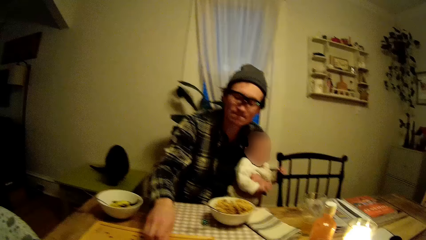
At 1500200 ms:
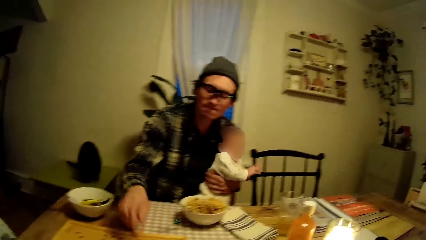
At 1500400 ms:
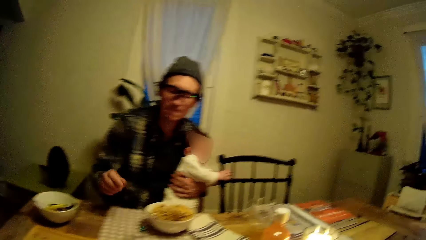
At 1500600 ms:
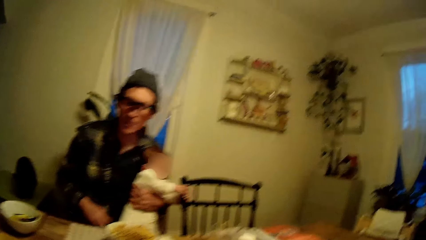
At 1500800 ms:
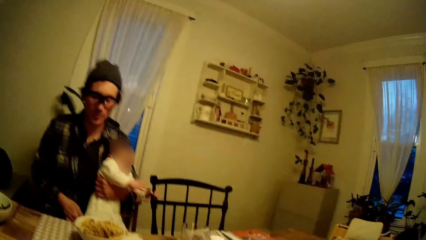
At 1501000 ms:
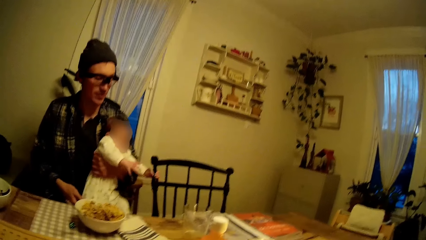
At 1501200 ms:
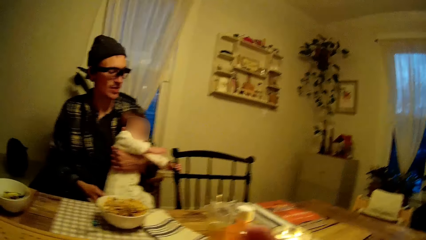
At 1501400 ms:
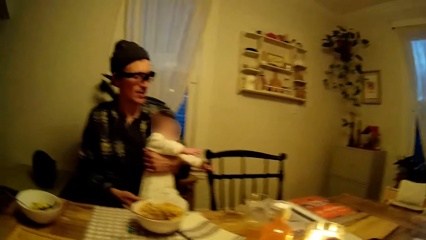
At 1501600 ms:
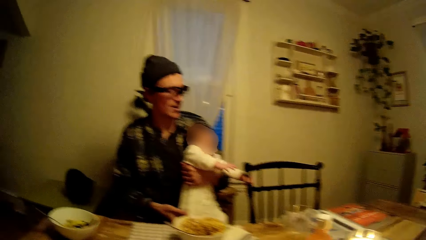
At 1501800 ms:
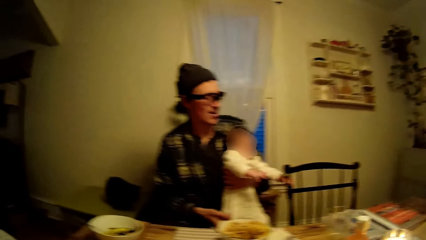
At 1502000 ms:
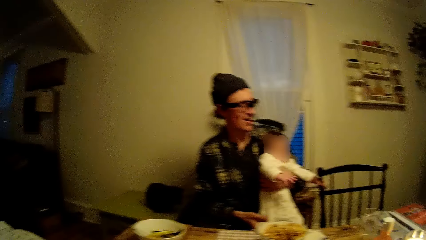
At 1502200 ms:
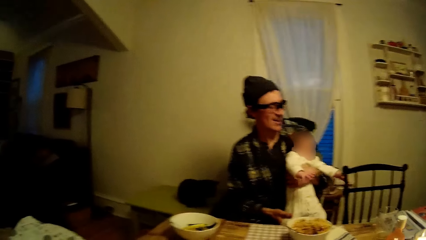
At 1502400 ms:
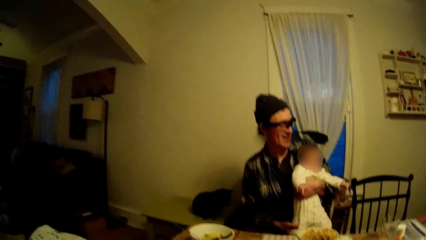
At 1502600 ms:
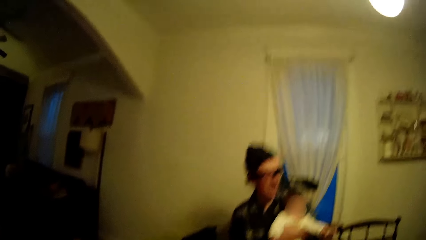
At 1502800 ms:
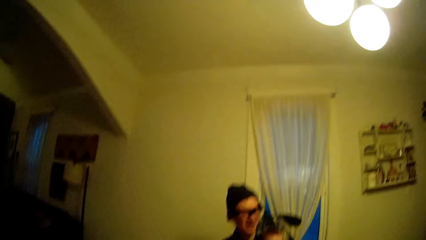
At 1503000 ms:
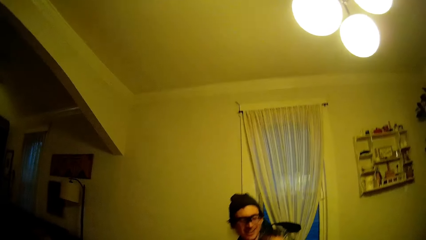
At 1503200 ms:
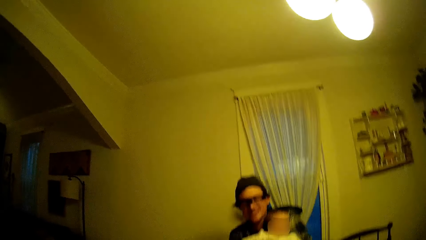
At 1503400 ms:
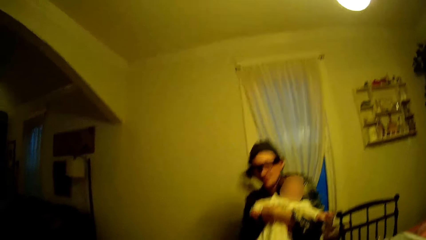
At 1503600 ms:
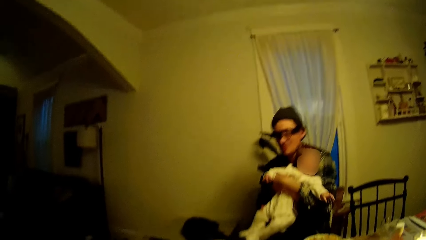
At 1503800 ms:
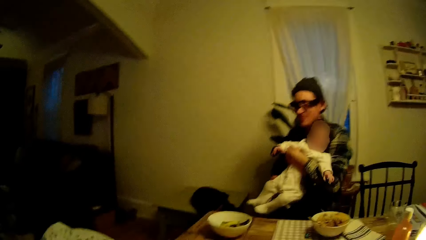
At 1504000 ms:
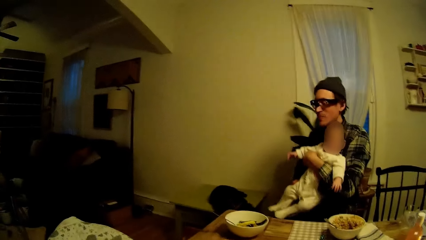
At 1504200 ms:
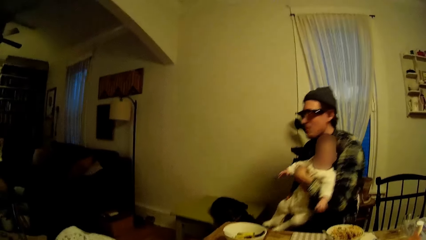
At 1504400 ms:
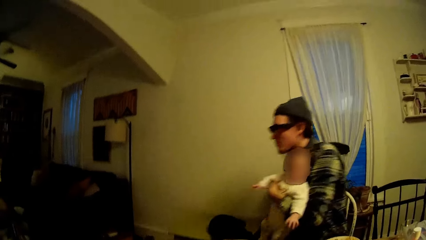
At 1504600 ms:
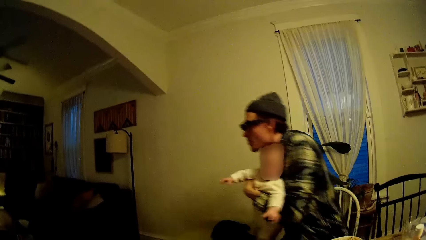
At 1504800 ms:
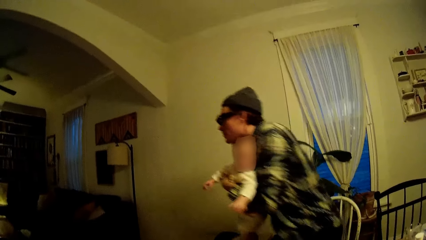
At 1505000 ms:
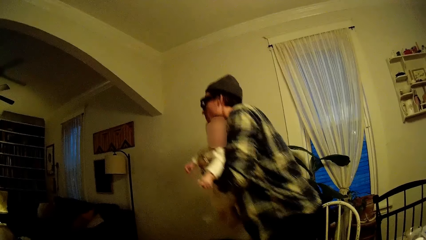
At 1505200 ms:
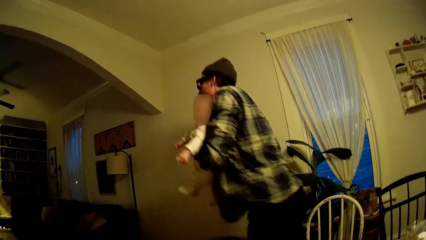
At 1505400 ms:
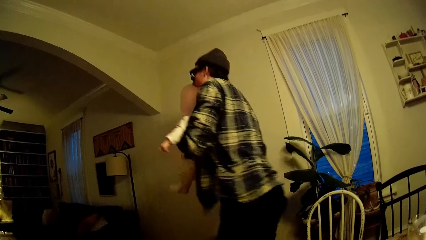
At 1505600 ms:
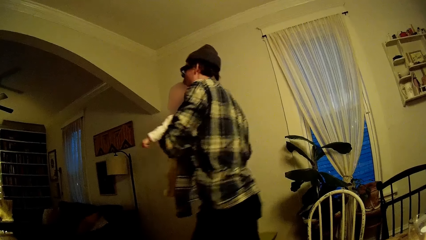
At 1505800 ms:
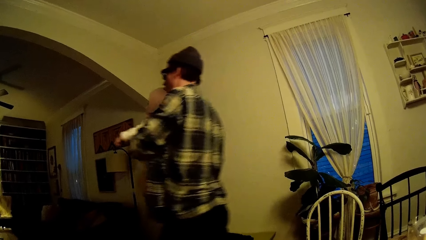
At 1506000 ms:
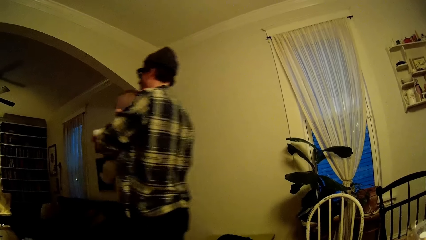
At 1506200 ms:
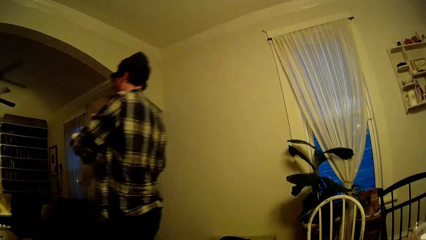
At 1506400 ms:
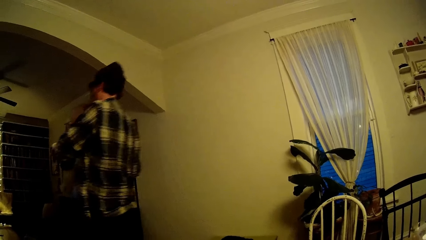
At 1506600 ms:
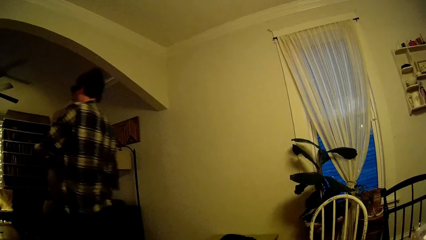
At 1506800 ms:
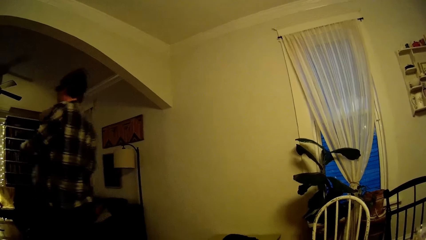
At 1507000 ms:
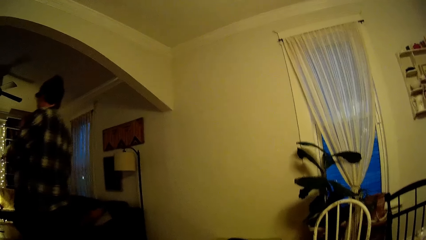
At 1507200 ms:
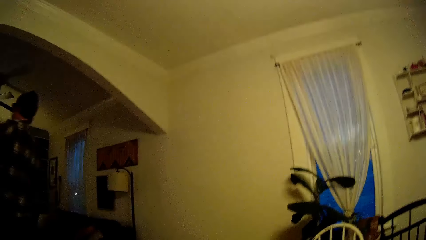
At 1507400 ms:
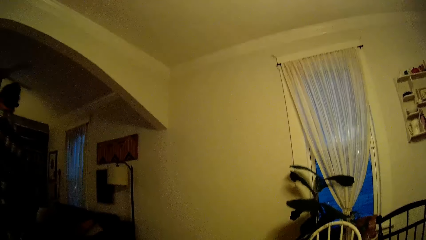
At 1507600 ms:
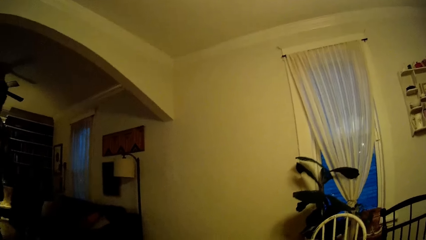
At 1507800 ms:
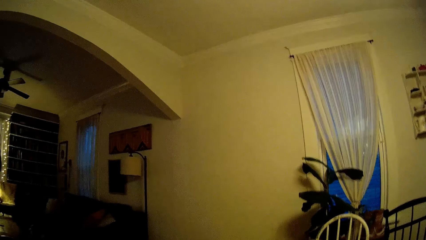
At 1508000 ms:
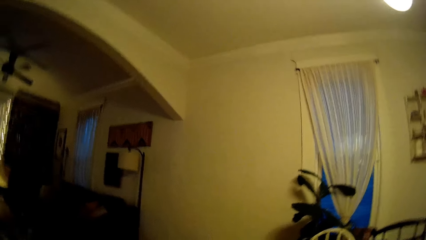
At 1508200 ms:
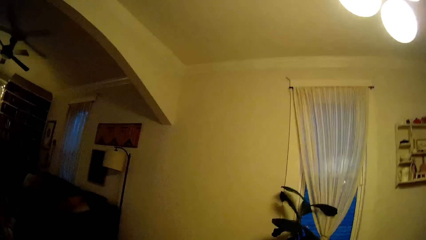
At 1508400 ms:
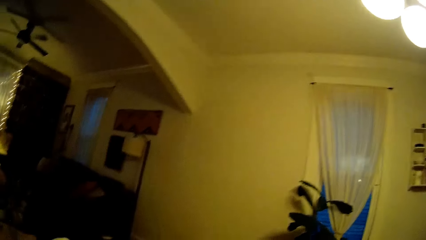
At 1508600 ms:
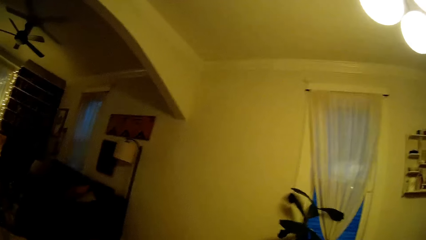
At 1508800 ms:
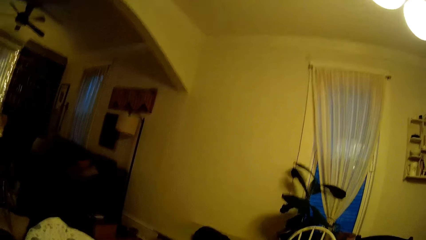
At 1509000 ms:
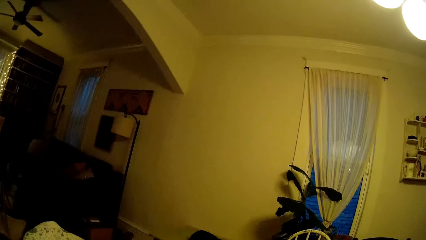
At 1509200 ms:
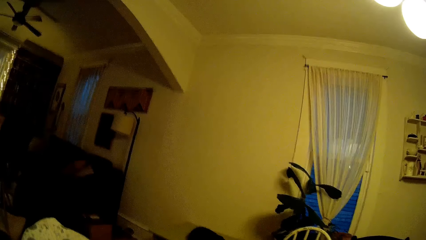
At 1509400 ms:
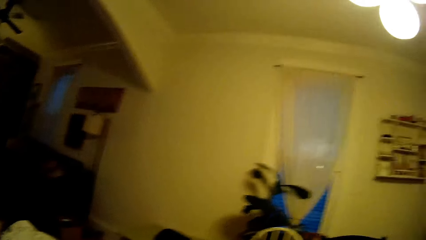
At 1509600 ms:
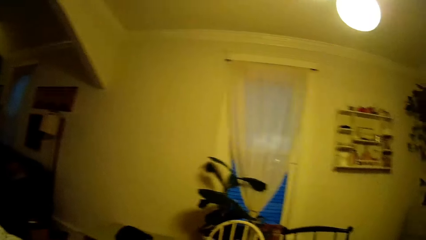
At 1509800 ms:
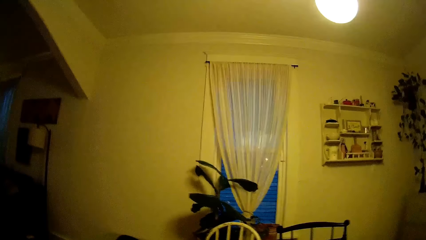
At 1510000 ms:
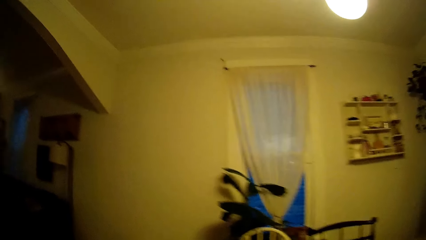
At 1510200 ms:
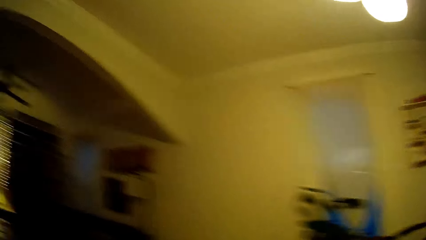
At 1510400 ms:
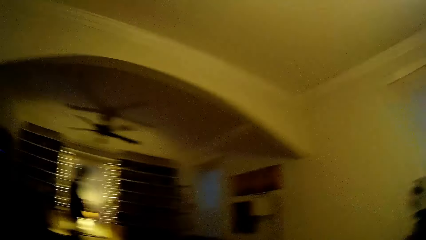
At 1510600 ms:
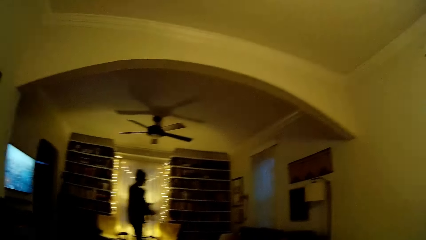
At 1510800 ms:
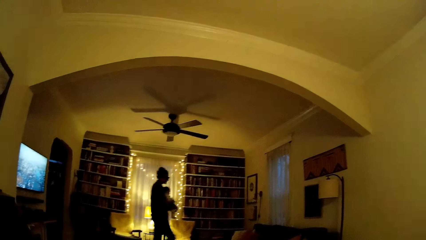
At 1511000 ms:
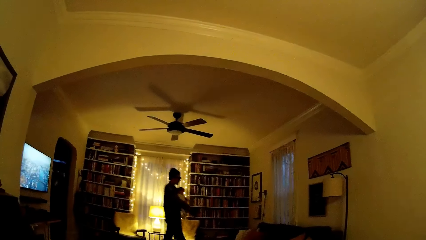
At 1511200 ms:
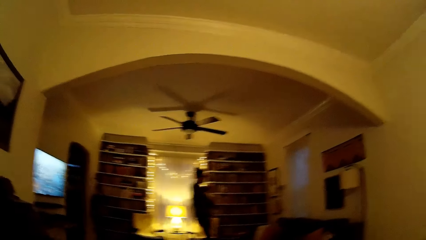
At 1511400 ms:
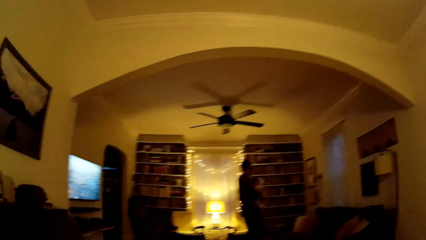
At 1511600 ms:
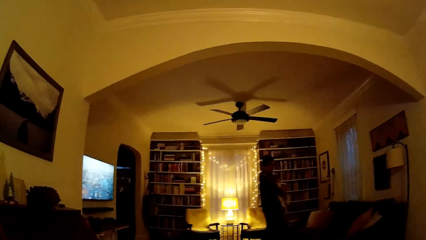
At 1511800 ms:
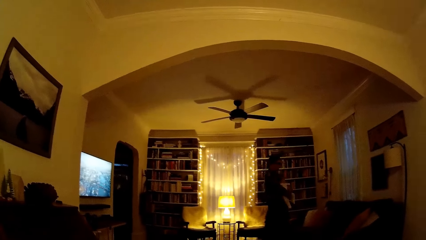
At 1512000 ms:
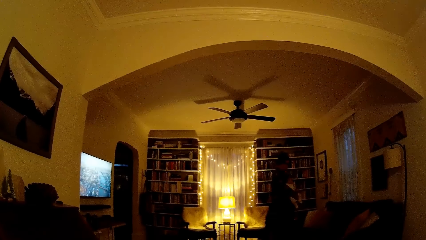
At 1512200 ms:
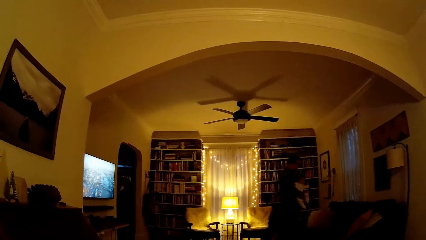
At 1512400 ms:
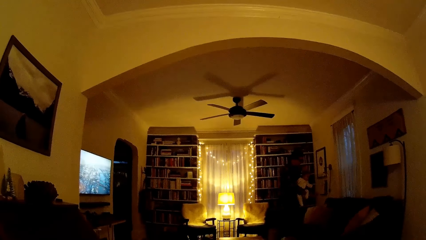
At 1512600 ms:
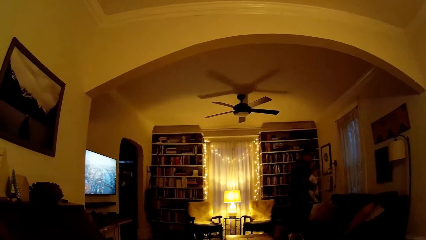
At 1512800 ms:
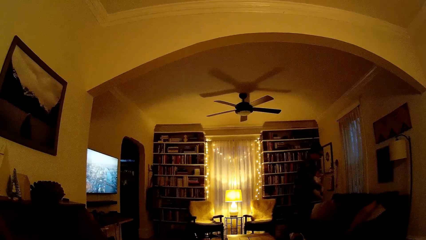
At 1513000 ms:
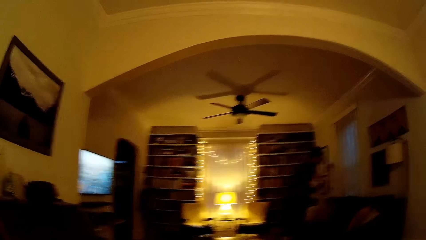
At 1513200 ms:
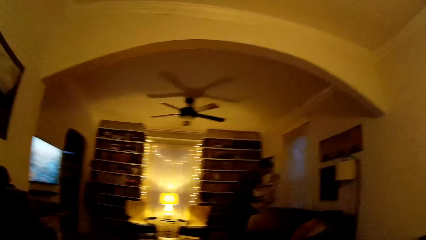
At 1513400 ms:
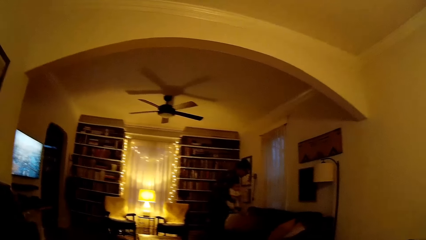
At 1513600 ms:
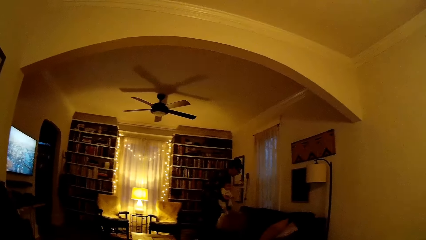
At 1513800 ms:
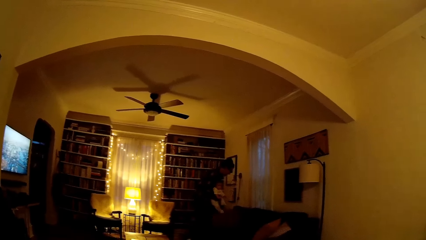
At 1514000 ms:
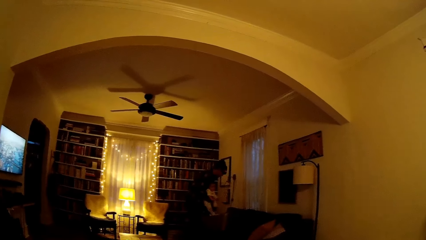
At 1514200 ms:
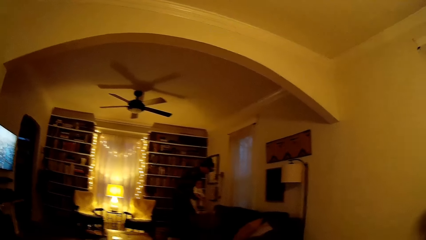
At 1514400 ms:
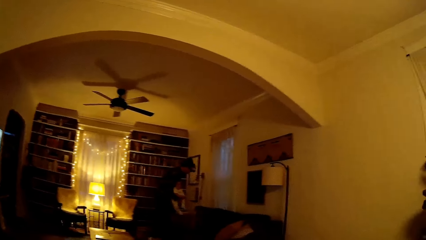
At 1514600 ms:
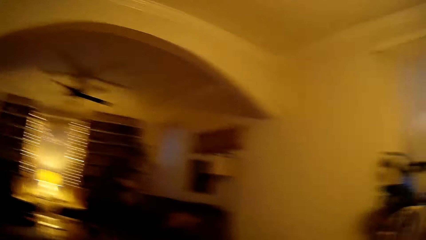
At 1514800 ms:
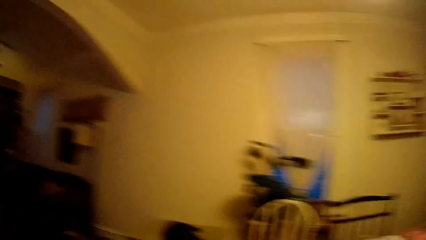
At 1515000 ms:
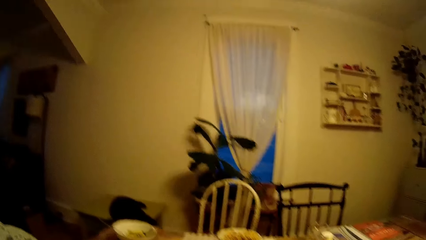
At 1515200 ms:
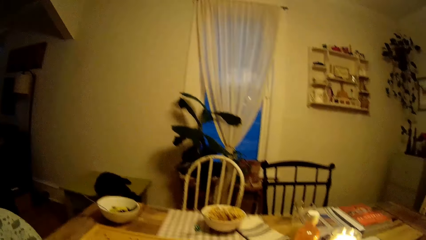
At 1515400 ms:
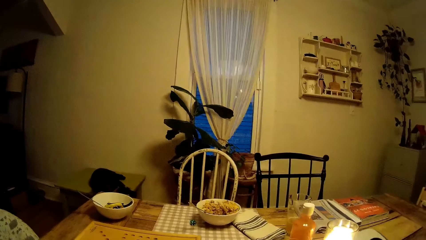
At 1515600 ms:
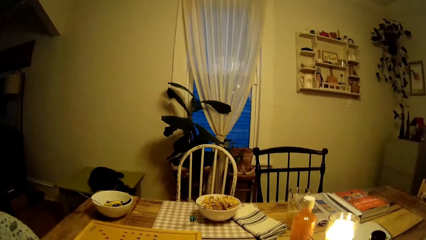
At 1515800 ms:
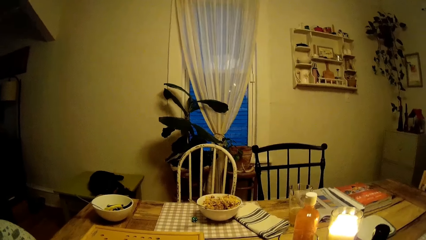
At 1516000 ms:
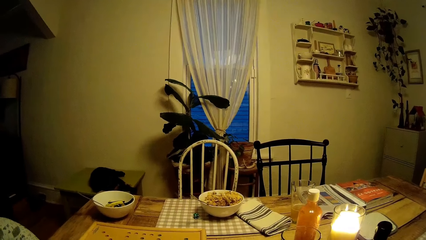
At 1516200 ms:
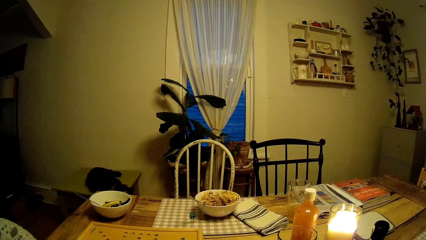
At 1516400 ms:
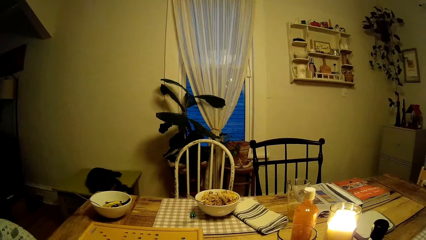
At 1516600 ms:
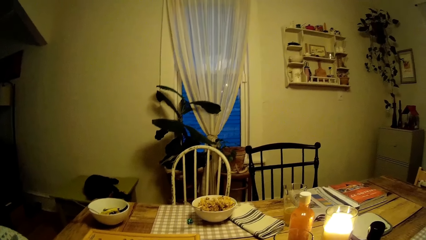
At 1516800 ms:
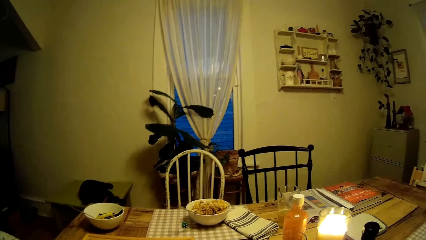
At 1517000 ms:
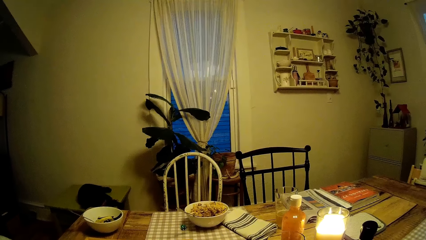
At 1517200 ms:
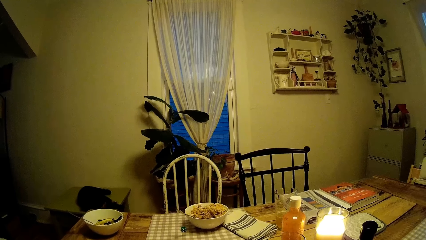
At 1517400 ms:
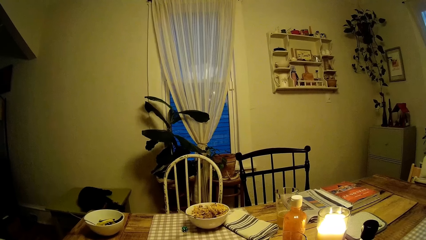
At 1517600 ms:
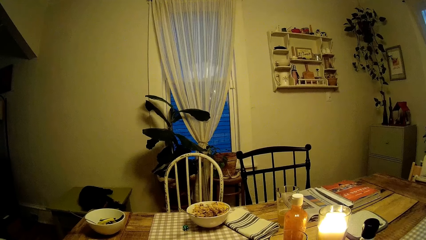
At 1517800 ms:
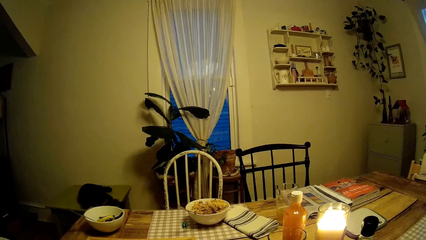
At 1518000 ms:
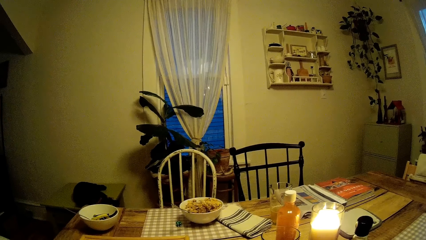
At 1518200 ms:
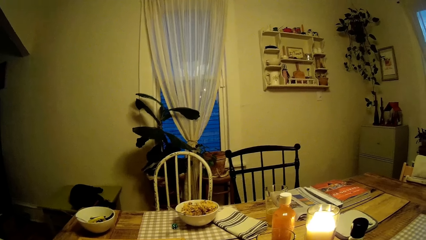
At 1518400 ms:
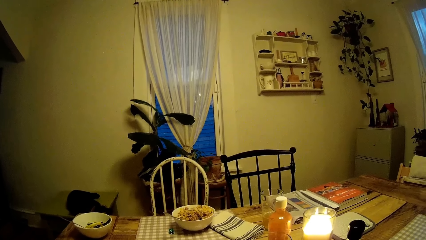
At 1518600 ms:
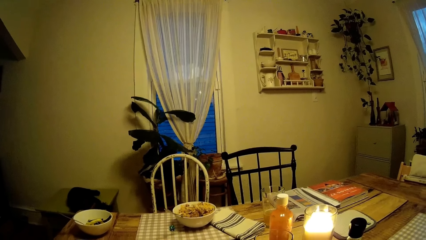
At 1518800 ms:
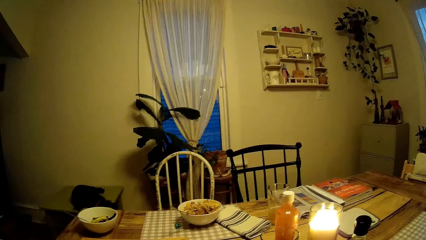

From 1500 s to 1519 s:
The man gets up from the chair at the dining table and walks into the living room. The camera wearer sneezes and looks around.
